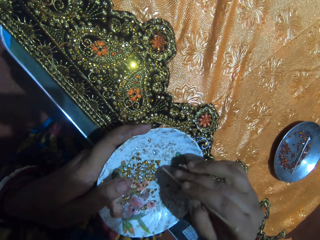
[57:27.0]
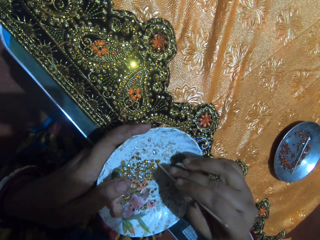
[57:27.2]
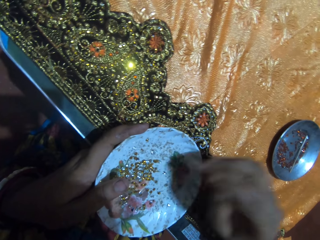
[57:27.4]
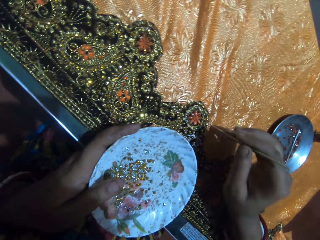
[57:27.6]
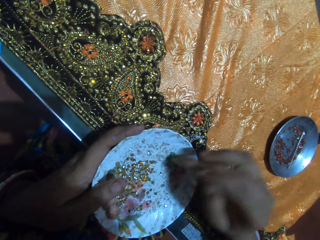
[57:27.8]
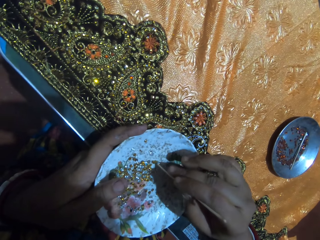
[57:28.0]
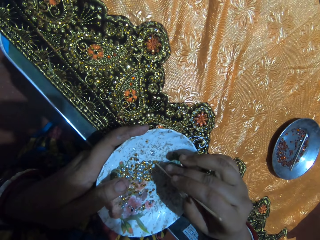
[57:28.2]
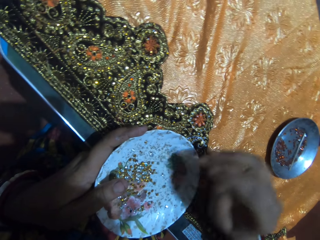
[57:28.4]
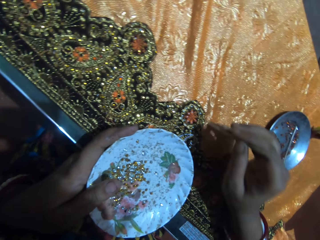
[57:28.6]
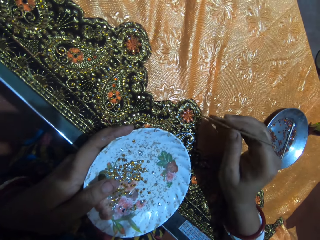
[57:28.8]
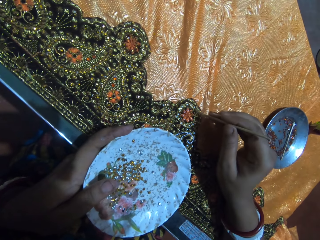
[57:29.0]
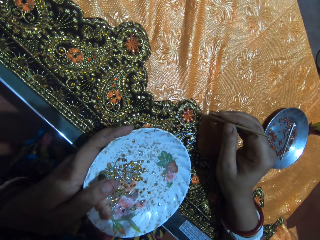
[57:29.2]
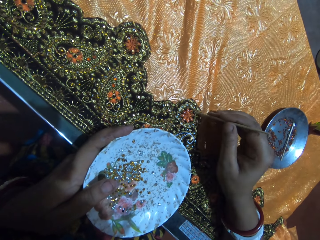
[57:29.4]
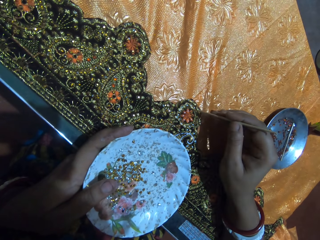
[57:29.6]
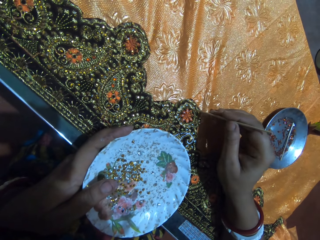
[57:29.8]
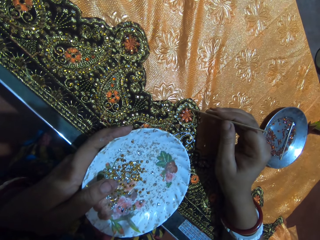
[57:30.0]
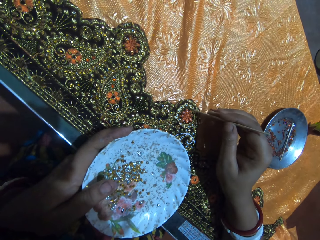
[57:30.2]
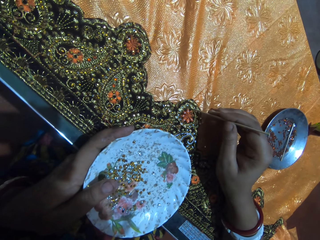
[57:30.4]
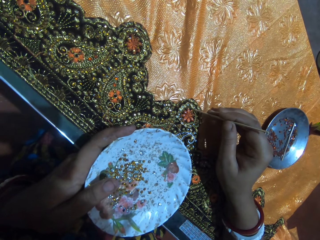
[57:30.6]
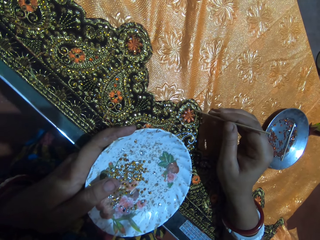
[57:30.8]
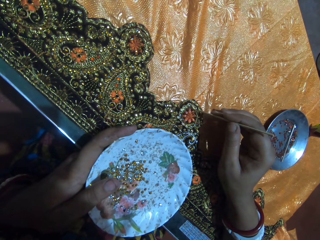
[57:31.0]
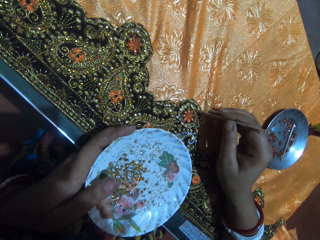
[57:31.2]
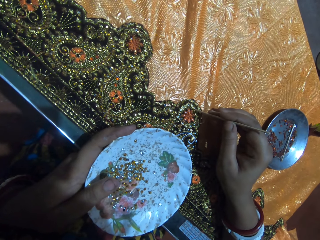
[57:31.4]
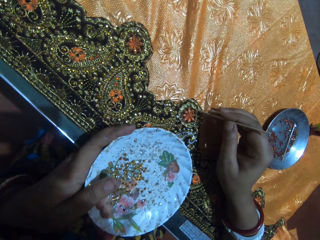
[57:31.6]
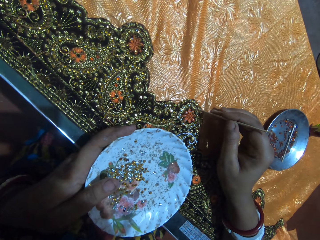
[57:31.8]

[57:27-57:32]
The camera wearer picks a rhinestone from the plastic saucer in her left hand with the jewel picker in her right hand. She places the rhinestone on the fabric with the jewel picker in her right hand.

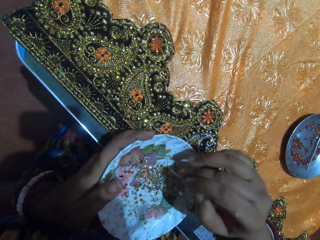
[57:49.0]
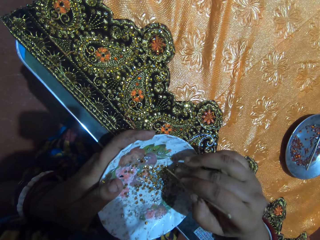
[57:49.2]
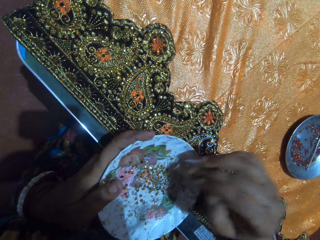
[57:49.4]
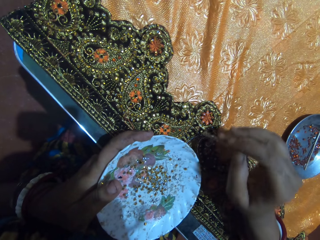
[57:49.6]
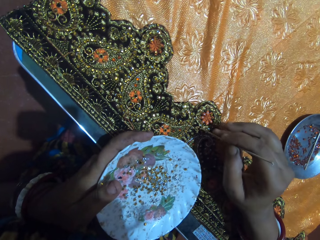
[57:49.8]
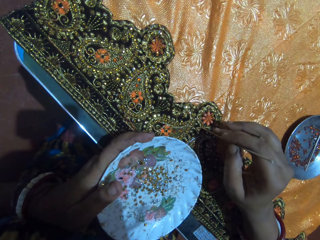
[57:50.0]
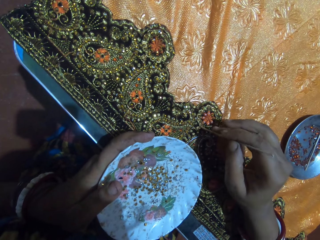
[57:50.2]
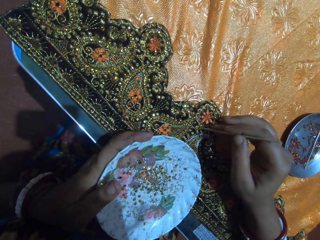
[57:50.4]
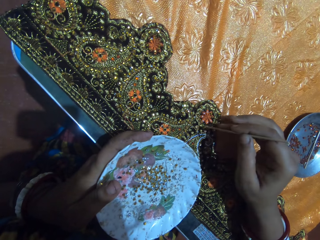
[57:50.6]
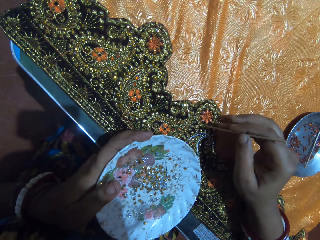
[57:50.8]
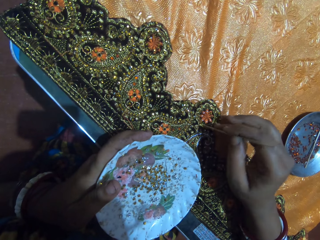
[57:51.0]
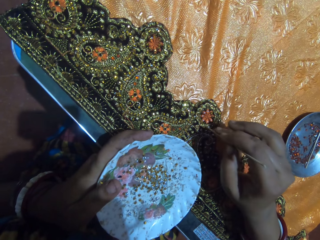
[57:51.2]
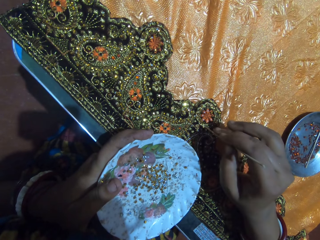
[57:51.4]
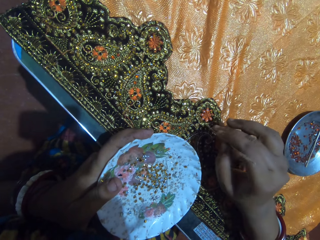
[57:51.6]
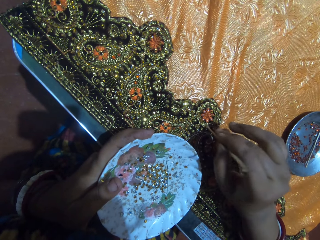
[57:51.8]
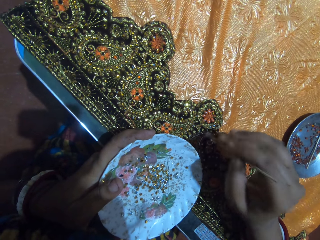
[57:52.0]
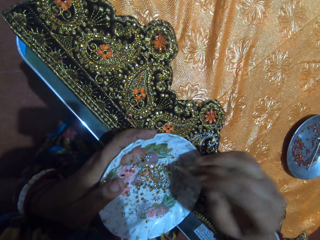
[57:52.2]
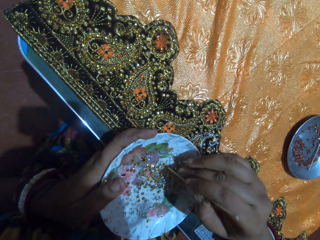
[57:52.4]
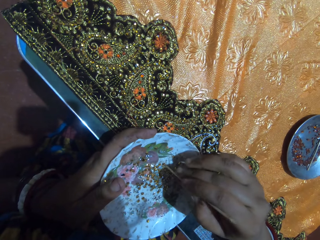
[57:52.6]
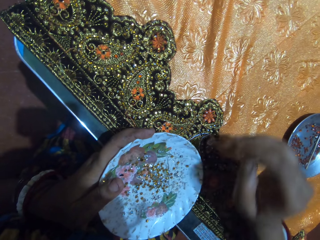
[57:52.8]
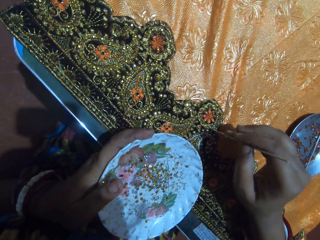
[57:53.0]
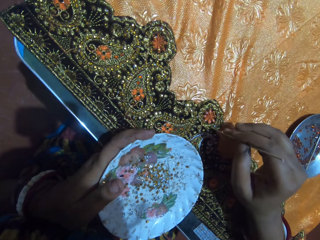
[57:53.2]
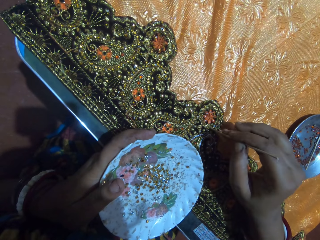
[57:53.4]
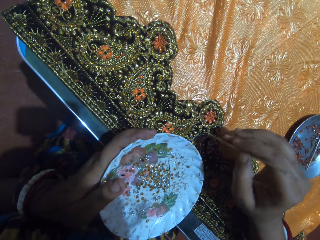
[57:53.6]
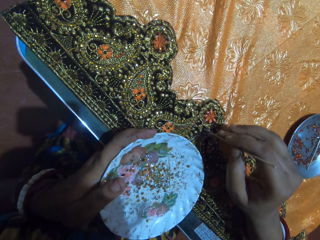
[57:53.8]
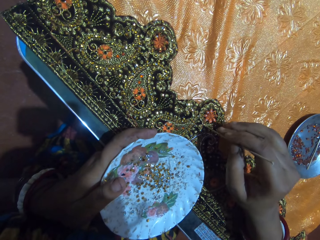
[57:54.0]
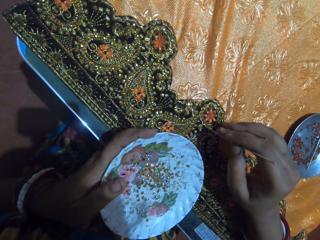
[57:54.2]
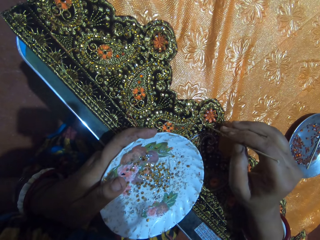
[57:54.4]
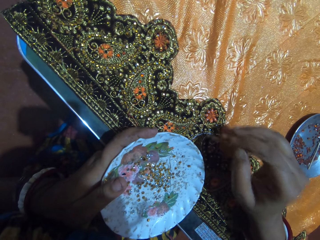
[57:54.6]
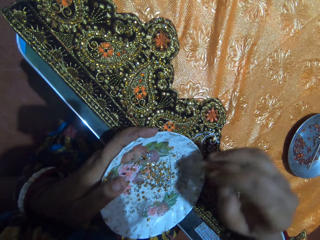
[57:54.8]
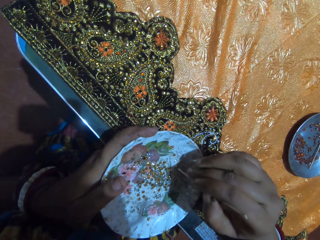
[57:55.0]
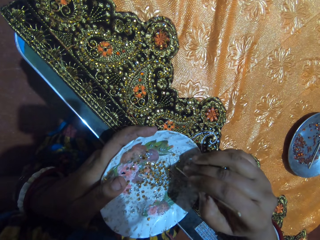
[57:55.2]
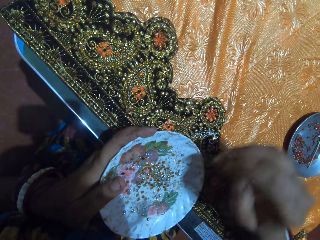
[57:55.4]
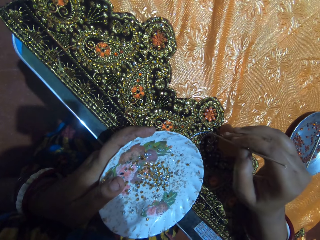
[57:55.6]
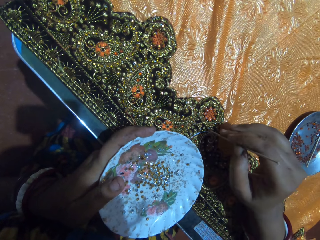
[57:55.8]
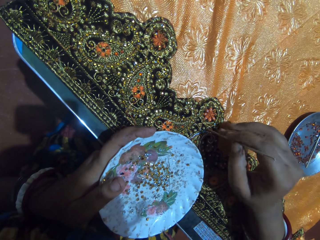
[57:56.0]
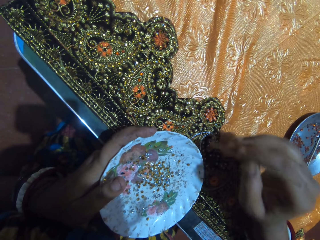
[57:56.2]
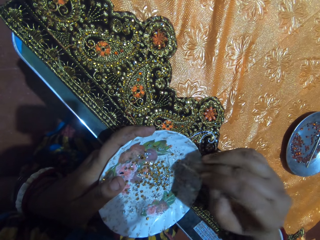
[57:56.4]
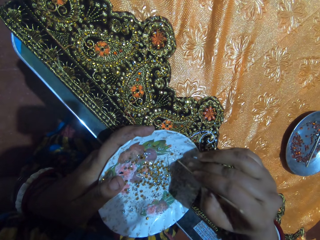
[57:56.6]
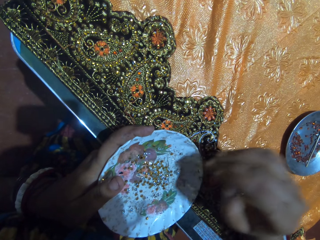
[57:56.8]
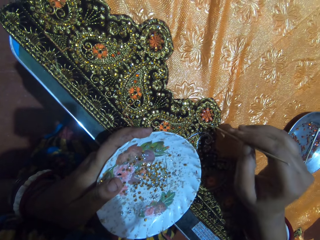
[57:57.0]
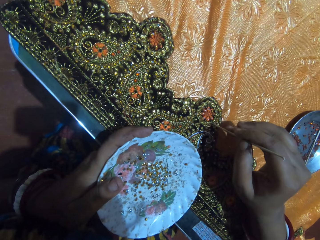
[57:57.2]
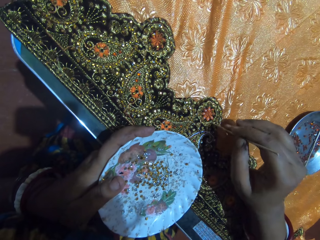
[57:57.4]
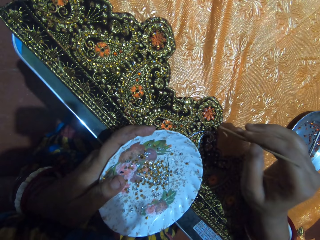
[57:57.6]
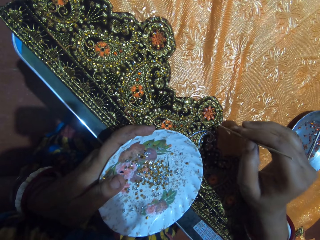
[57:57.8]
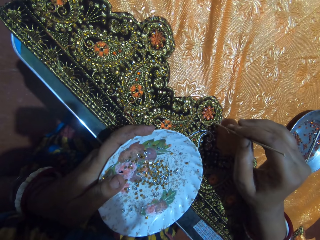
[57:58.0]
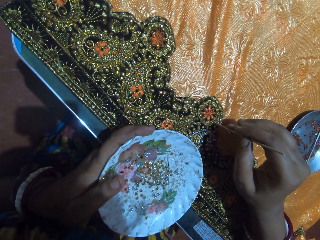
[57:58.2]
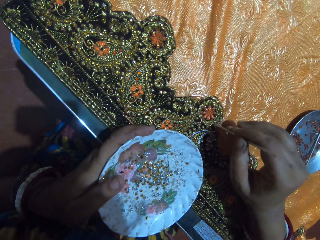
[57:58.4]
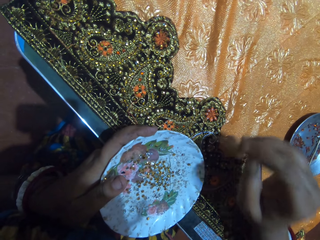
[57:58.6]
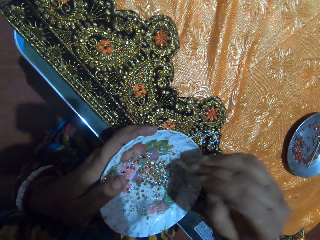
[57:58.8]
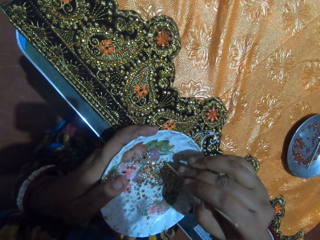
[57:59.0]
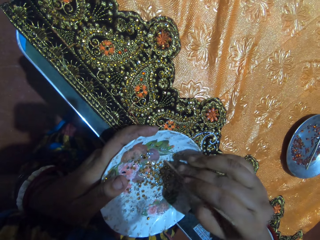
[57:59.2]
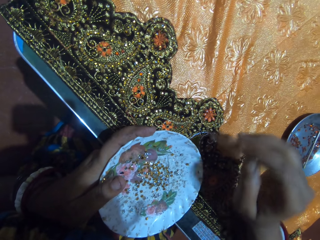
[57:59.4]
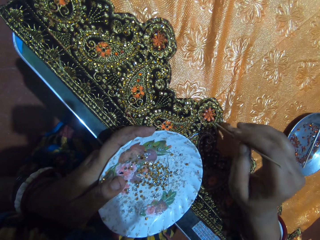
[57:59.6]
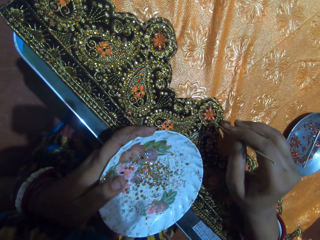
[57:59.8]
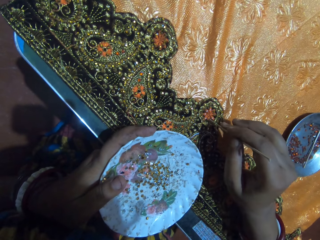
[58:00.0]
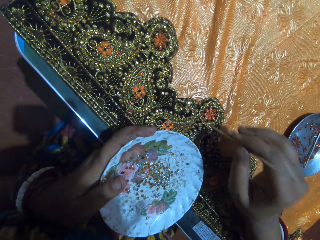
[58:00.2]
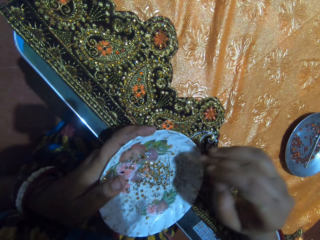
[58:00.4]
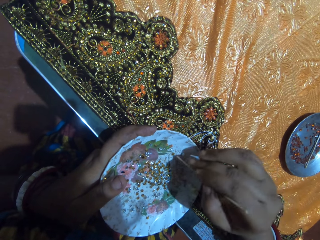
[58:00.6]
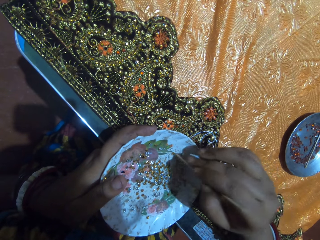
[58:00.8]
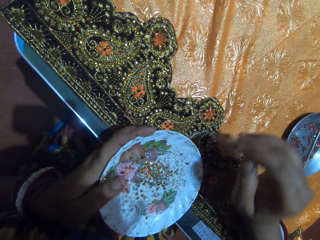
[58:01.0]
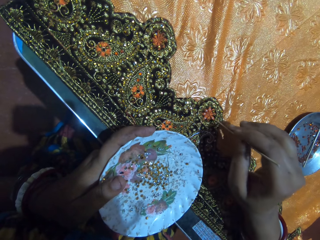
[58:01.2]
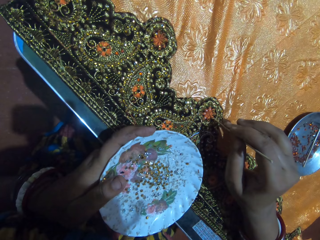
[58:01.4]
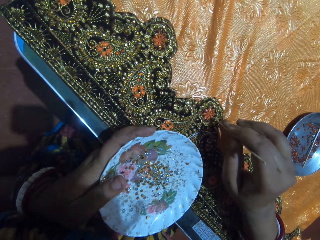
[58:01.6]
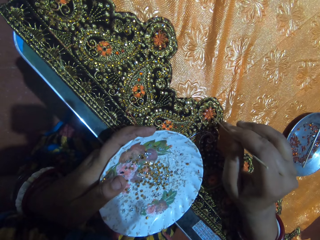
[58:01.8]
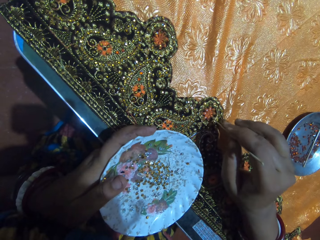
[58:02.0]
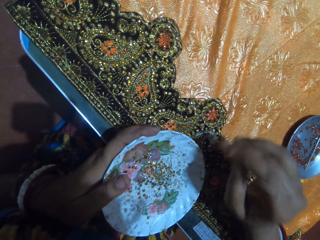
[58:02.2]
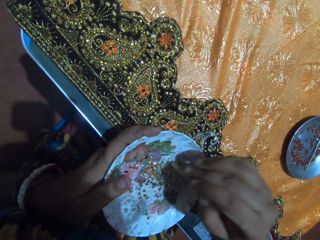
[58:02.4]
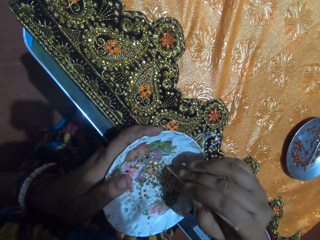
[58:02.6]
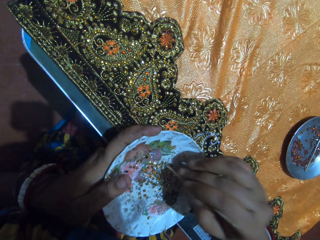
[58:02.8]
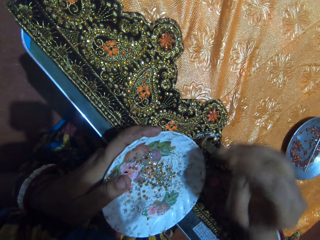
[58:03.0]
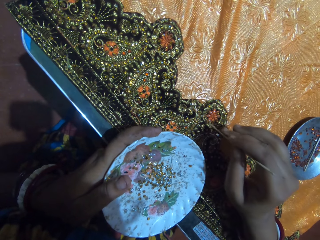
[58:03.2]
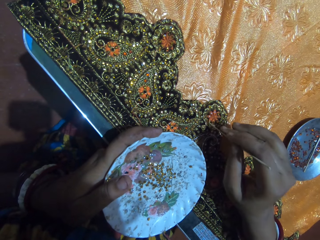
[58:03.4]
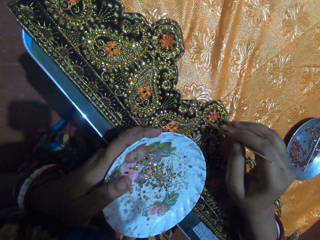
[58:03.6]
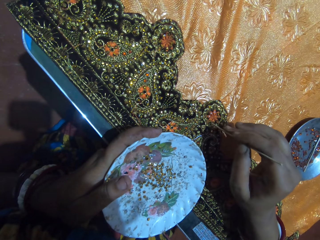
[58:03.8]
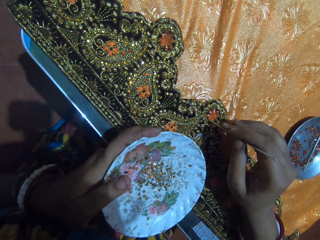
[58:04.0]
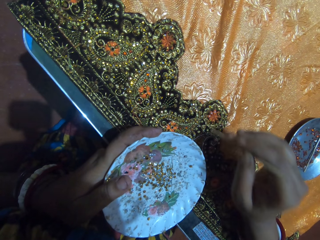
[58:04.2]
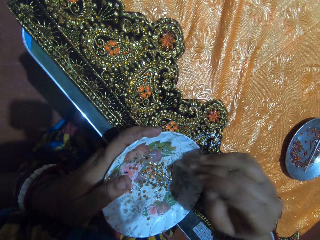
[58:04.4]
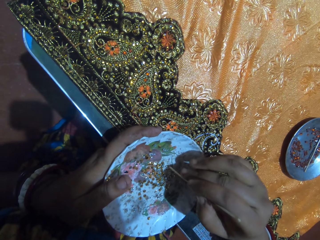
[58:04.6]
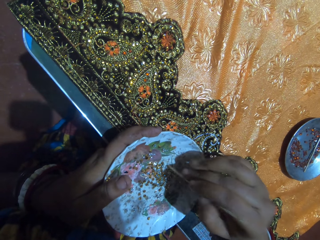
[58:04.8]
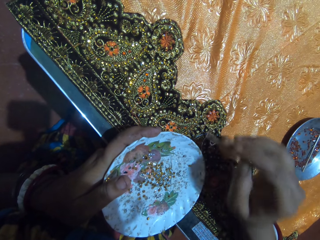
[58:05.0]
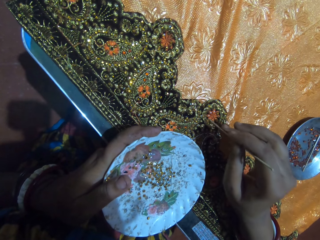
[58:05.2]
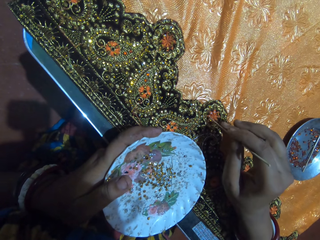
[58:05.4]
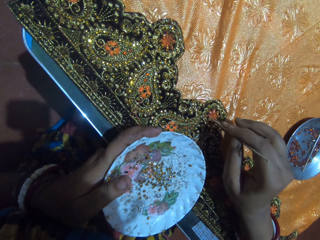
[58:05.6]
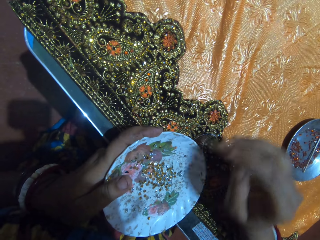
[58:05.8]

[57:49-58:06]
The camera wearer picks a rhinestone from the plate in her left hand with the pick-stick in her right hand. She stones the cloth on the table with the rhinestone attached to the pick-stick in her right hand. She picks a rhinestone from the plate in her left hand with the pick-stick in her right hand. She stones the cloth on the table with the rhinestone attached to the pick-stick in her right hand. She picks a rhinestone from the plate in her left hand with the pick-stick in her right hand. She stones the cloth on the table with the rhinestone attached to the pick-stick in her right hand. She picks a rhinestone from the plate in her left hand with the pick-stick in her right hand. She stones the cloth on the table with the rhinestone attached to the pick-stick in her right hand. She picks a rhinestone from the plate in her left hand with the pick-stick in her right hand. She stones the cloth on the table with the rhinestone attached to the pick-stick in her right hand. She picks a rhinestone from the plate in her left hand with the pick-stick in her right hand. She stones the cloth on the table with the rhinestone attached to the pick-stick in her right hand. She picks a rhinestone from the plate in her left hand with the pick-stick in her right hand. She stones the cloth on the table with the rhinestone attached to the pick-stick in her right hand. She picks a rhinestone from the plate in her left hand with the pick-stick in her right hand. She stones the cloth on the table with the rhinestone attached to the pick-stick in her right hand.
